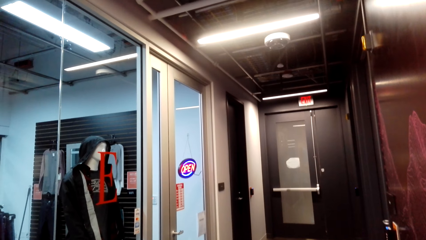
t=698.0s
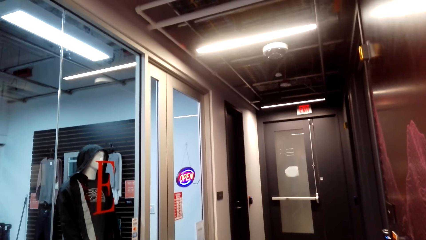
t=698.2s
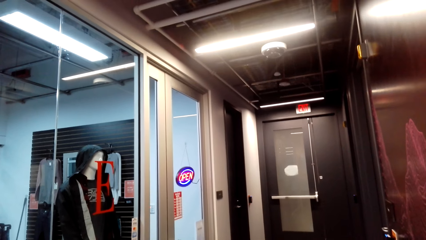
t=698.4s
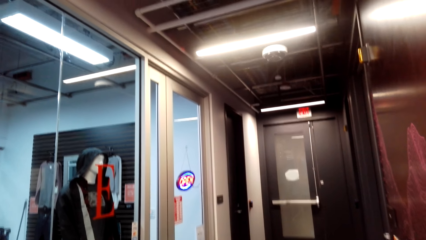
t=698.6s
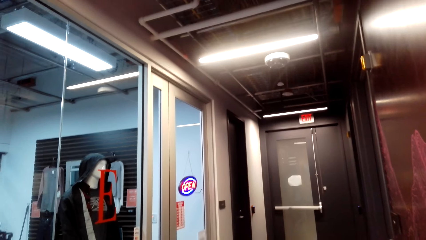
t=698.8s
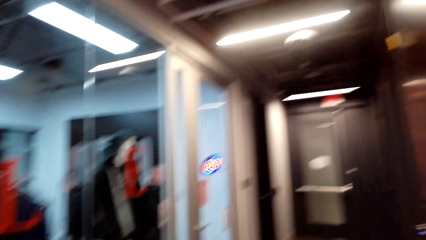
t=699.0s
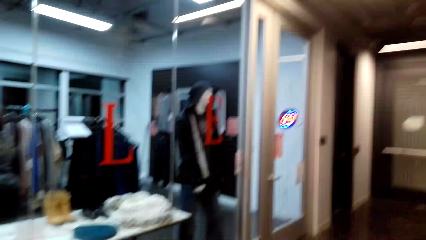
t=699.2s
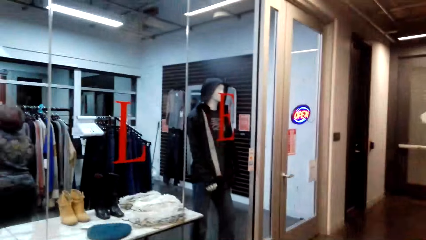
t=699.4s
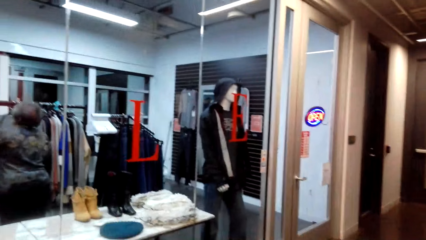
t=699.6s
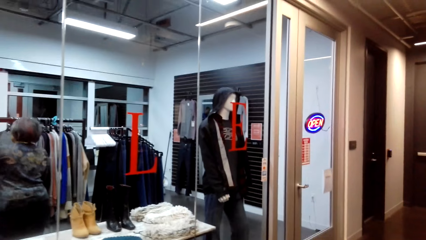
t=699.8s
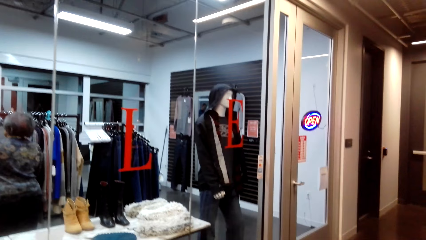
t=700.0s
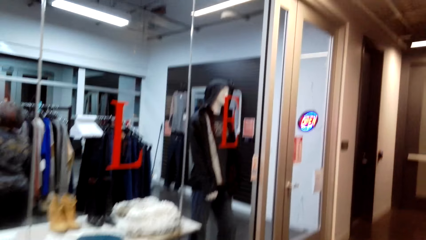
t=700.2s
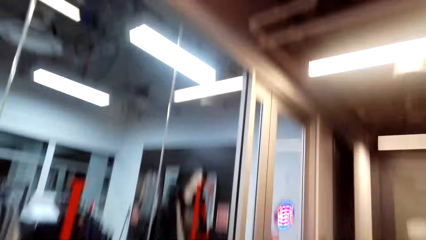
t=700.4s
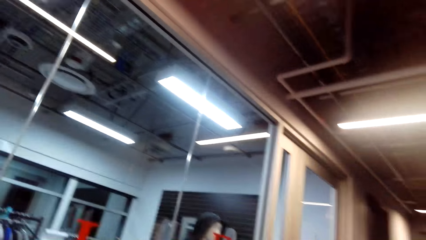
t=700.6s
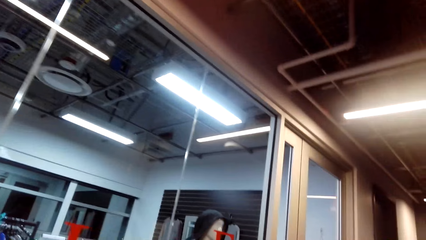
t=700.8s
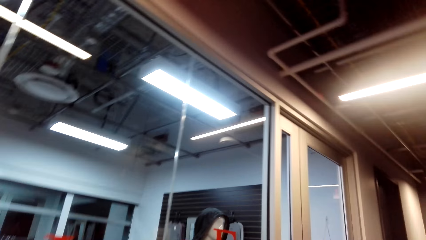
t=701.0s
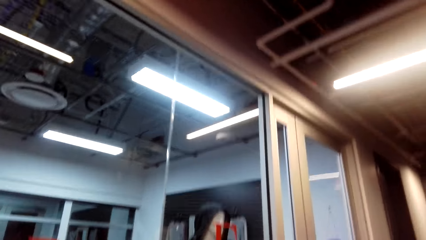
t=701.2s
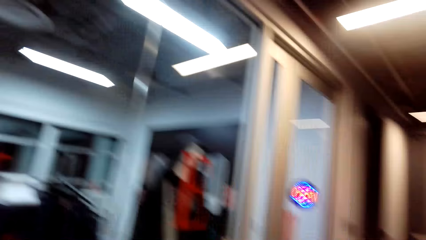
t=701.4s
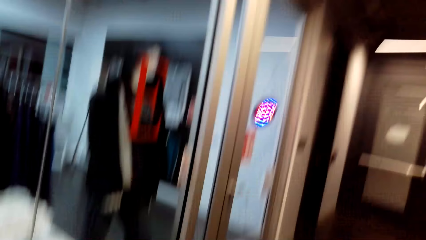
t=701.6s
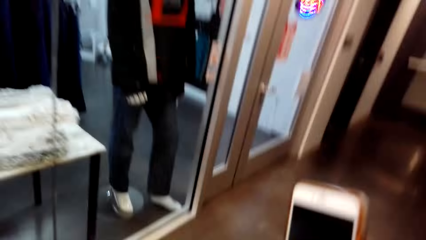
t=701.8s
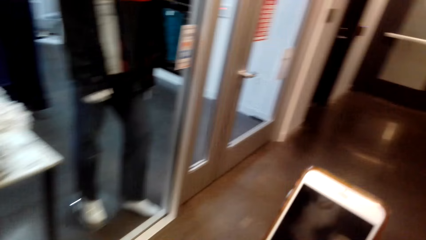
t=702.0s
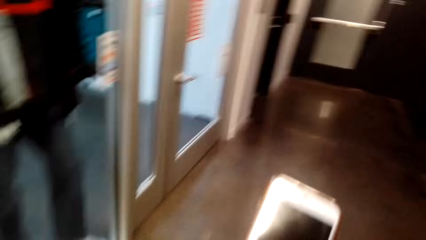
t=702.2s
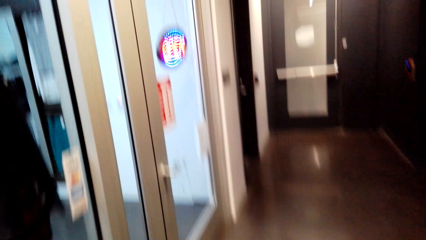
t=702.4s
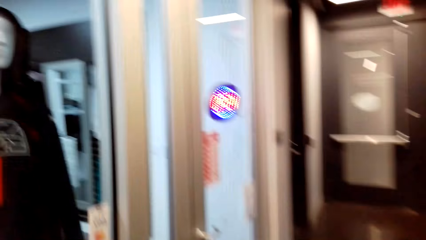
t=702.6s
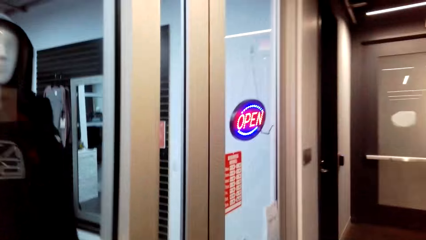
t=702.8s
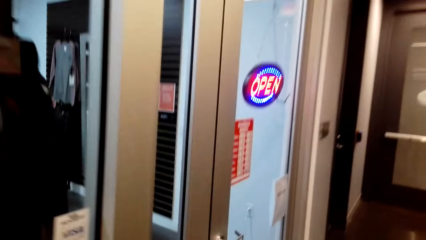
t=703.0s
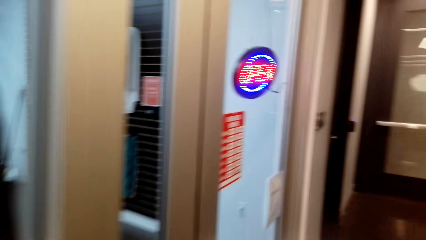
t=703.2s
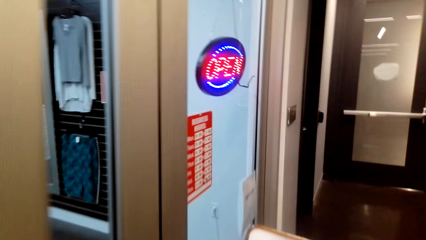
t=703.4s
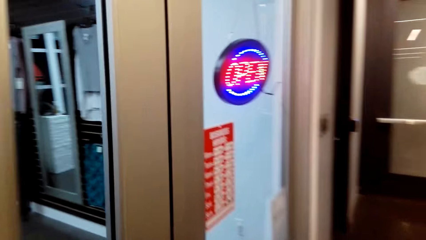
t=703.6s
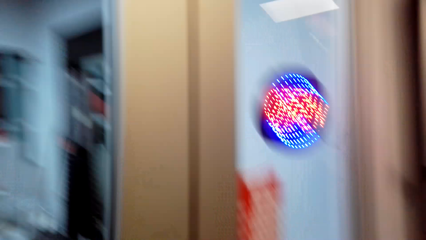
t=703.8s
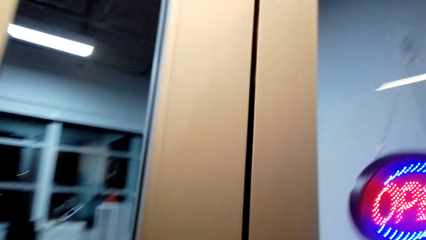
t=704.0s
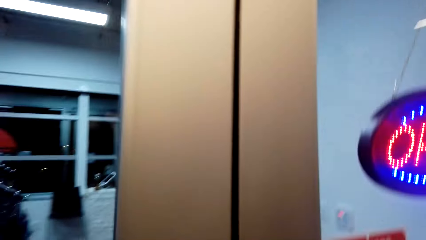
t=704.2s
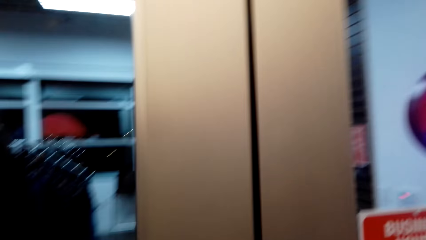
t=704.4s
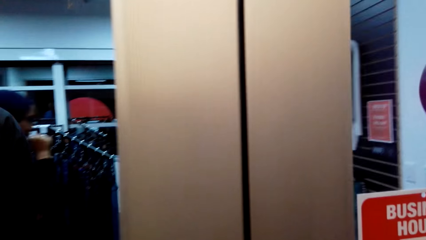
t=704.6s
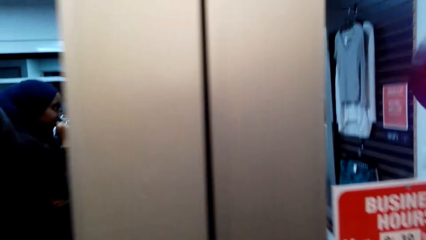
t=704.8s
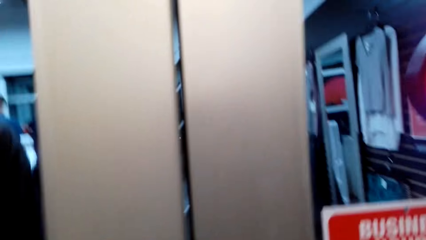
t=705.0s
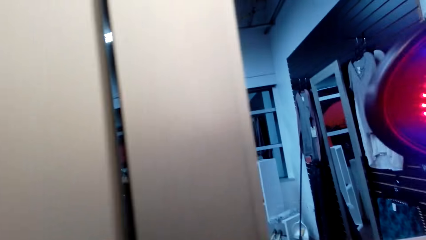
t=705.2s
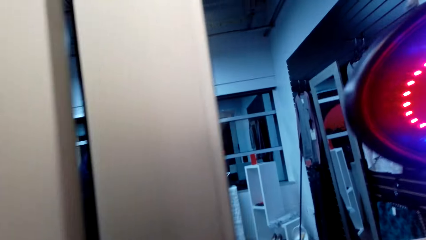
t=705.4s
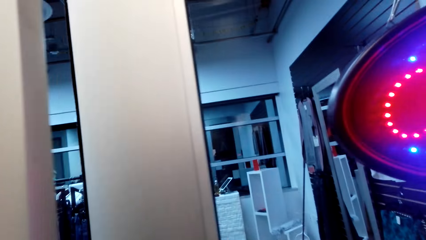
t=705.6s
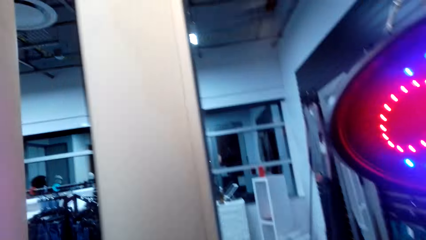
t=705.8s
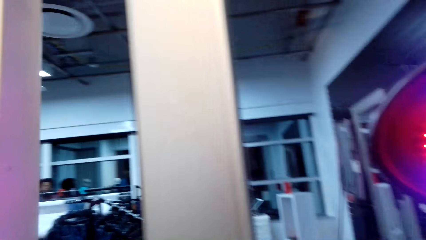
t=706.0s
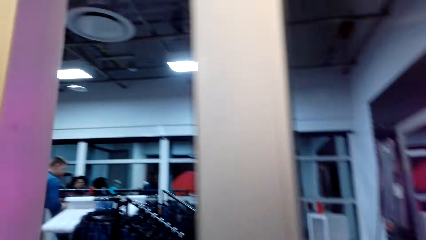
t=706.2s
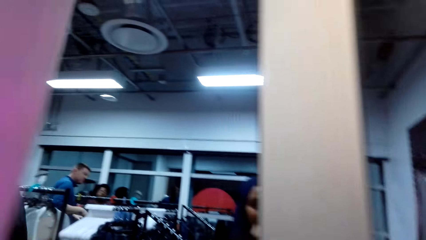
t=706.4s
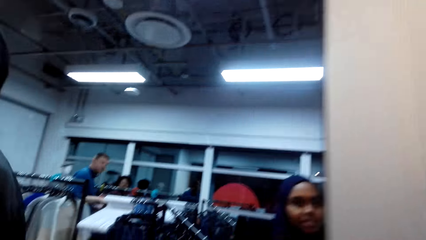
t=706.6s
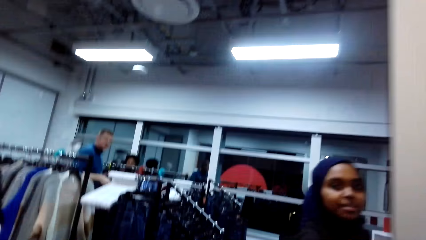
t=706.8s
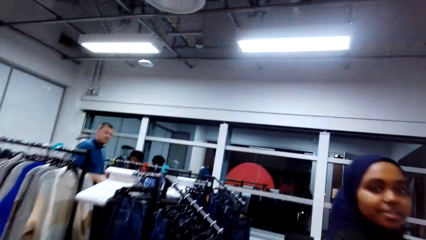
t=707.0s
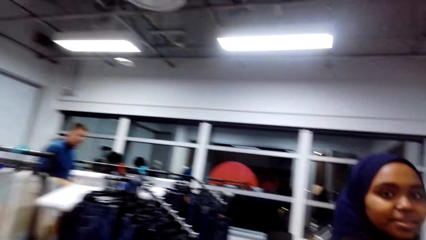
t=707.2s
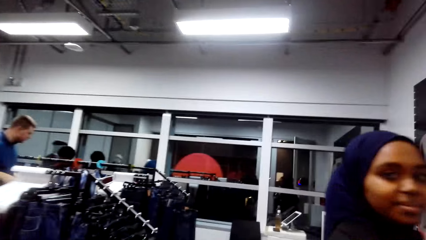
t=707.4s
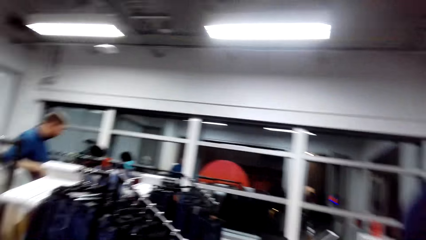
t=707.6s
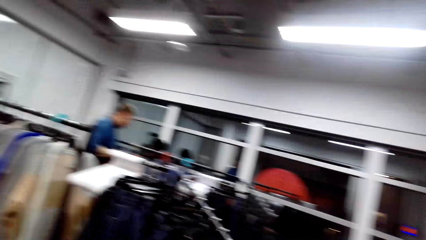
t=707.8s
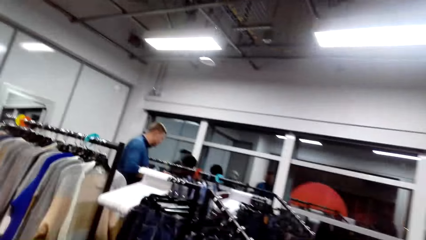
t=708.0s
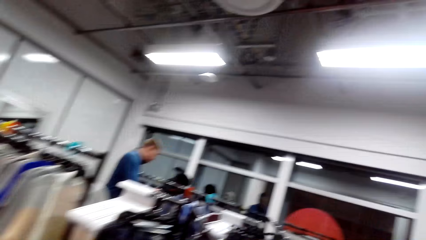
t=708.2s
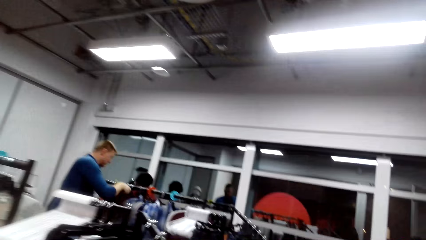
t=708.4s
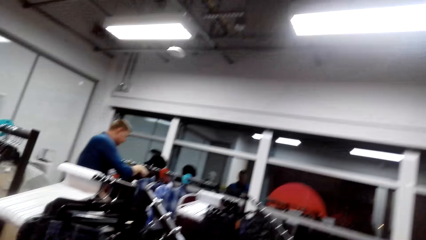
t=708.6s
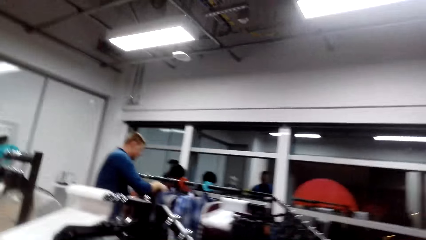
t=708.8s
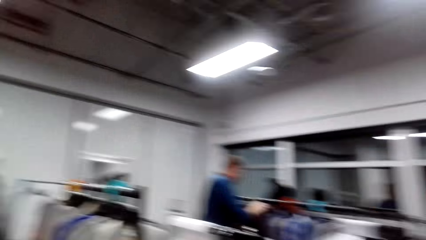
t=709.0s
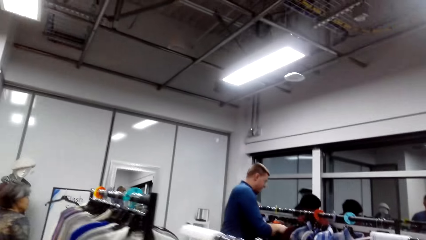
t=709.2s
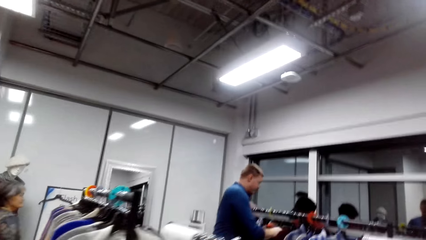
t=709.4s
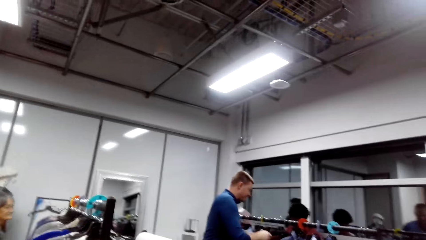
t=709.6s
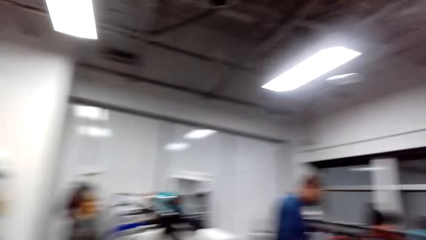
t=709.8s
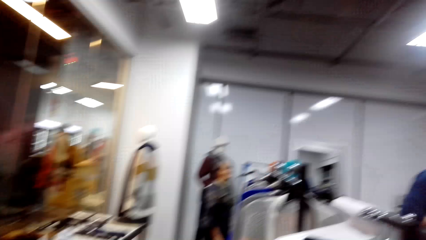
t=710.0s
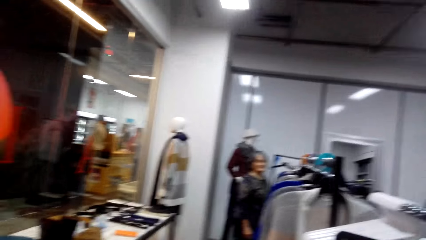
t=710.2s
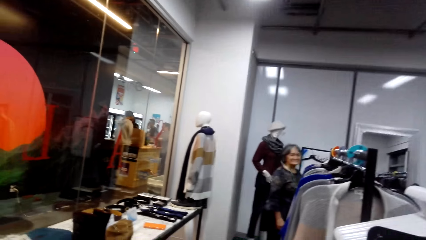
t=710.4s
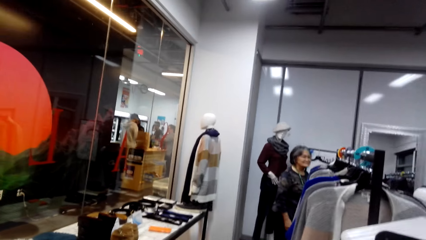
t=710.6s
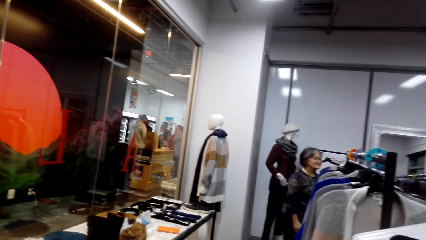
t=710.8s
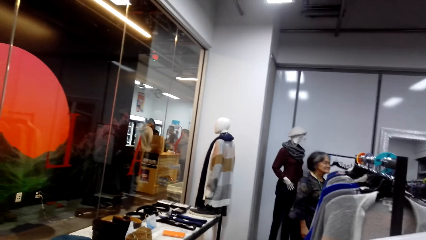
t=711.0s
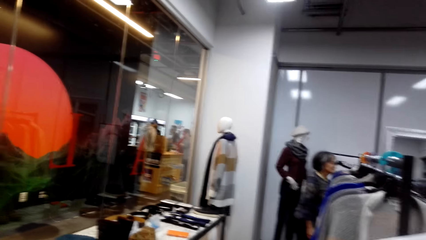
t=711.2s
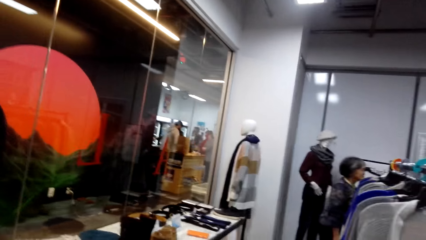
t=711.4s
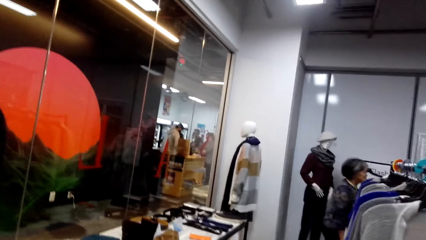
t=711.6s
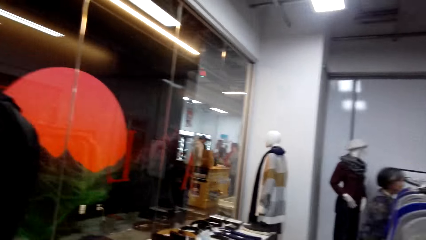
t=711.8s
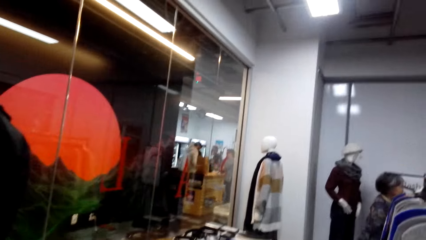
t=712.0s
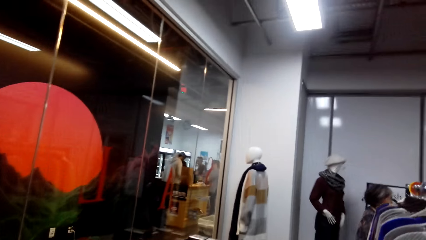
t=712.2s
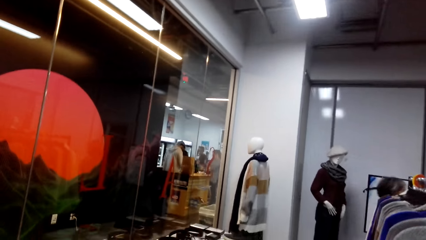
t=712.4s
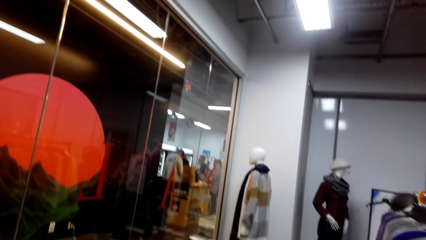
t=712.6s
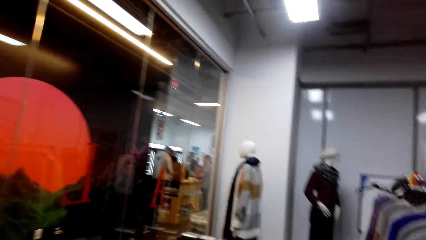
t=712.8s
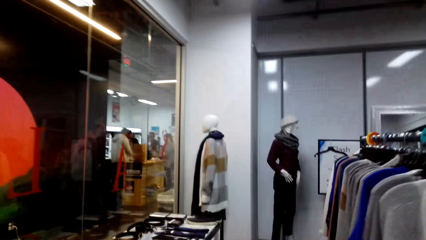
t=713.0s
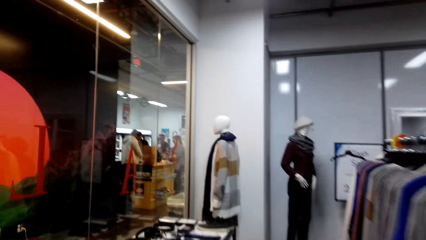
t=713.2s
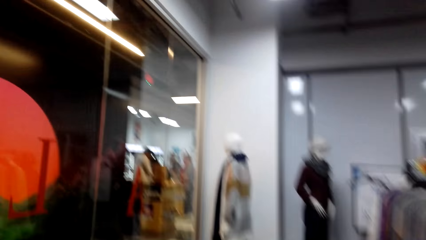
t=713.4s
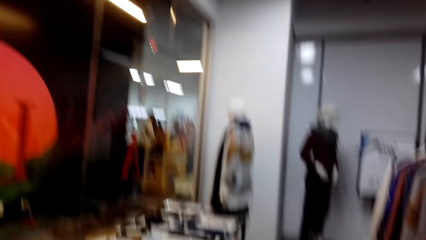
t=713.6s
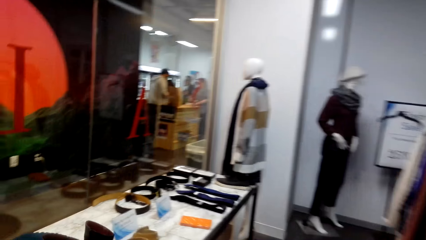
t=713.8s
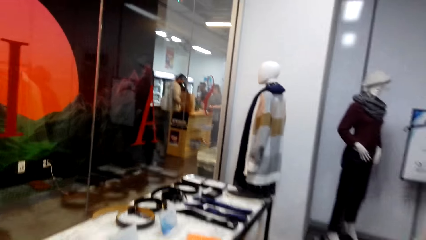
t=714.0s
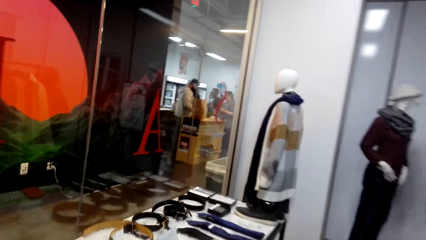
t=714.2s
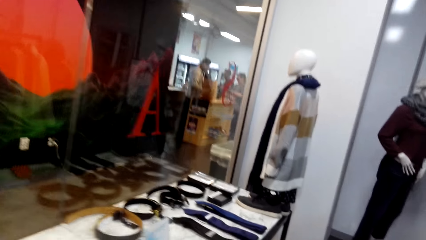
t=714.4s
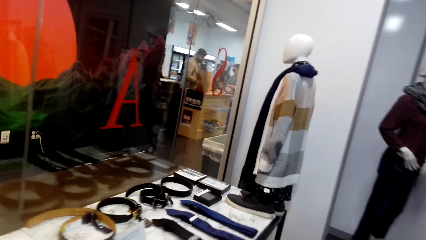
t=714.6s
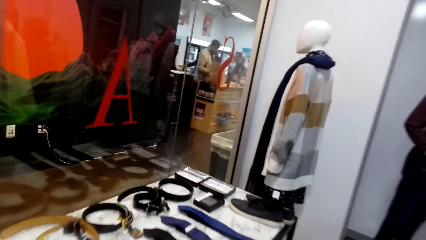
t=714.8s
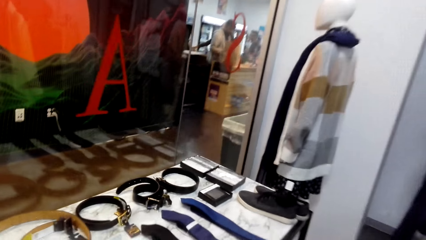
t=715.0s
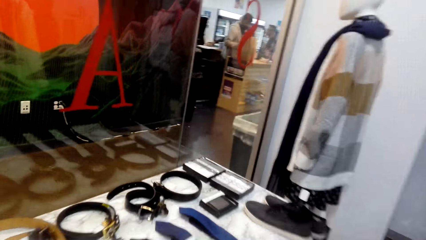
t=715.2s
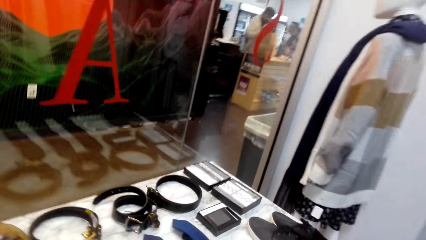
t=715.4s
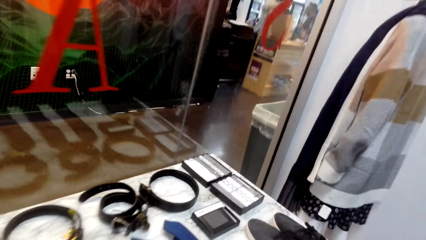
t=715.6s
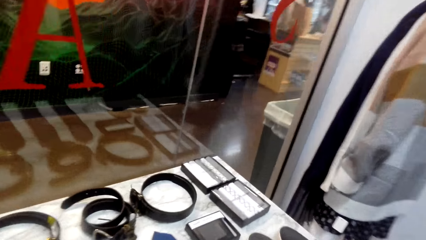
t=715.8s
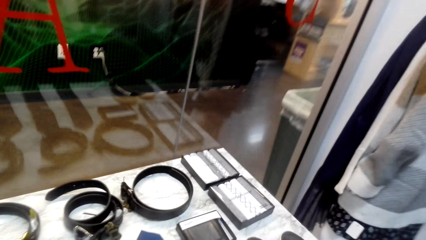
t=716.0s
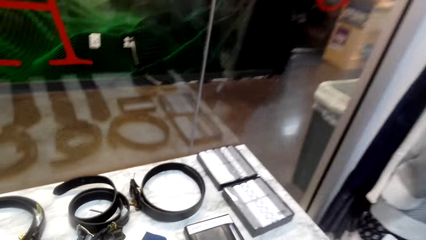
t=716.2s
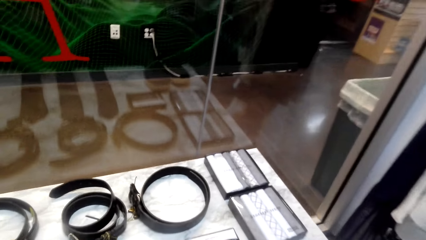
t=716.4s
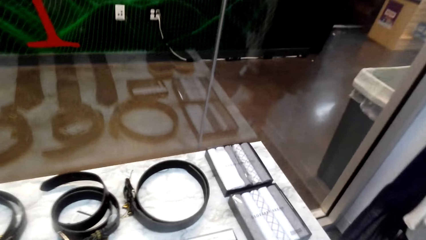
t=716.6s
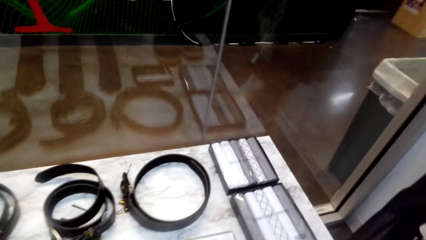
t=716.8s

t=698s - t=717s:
A lady touches the clothes. The camera wearer uses the phone and walks around. They open the door. Another lady looks at the camera wearer. A person touches the clothes. The first lady talks with the camera wearer.
